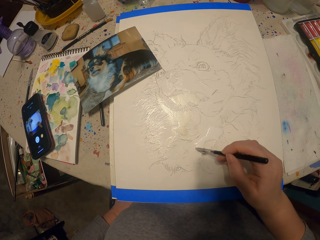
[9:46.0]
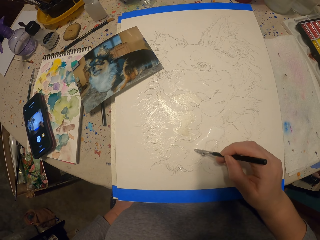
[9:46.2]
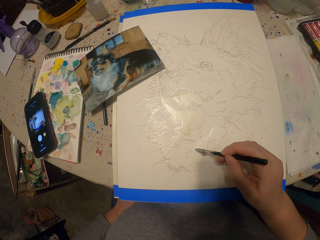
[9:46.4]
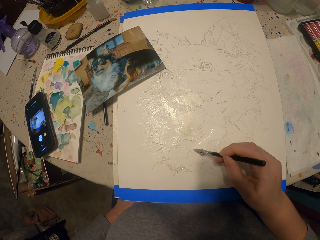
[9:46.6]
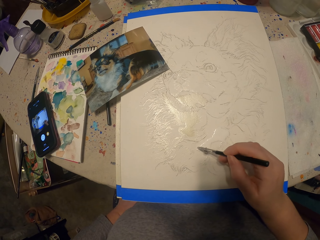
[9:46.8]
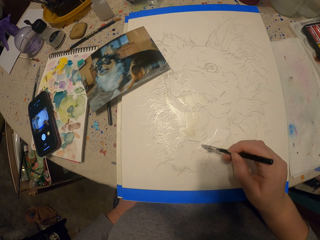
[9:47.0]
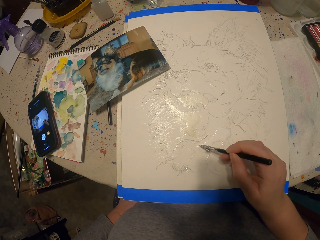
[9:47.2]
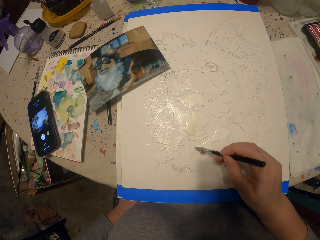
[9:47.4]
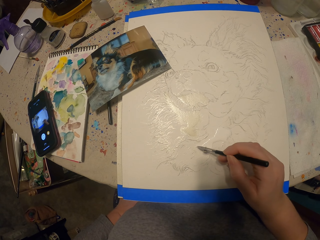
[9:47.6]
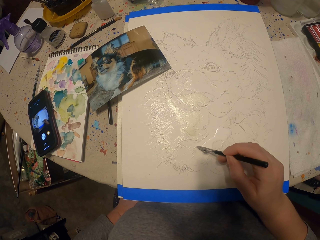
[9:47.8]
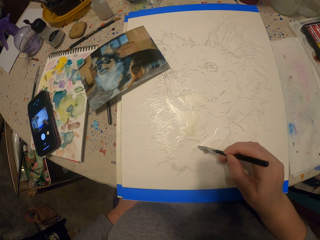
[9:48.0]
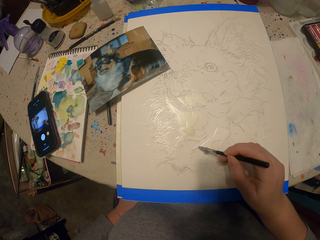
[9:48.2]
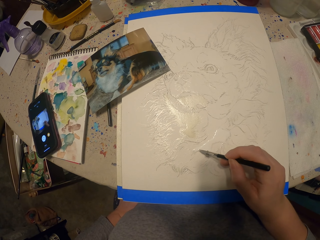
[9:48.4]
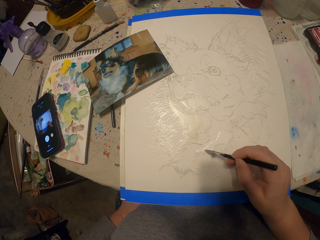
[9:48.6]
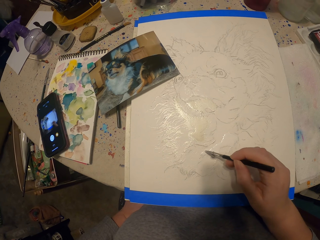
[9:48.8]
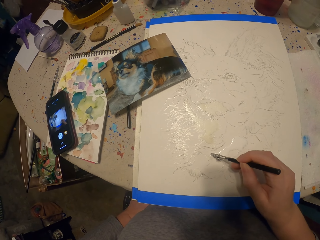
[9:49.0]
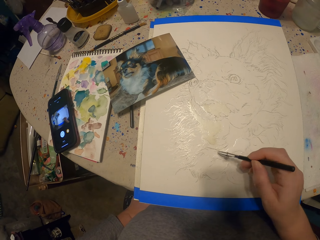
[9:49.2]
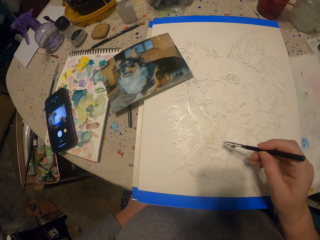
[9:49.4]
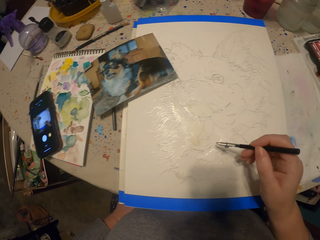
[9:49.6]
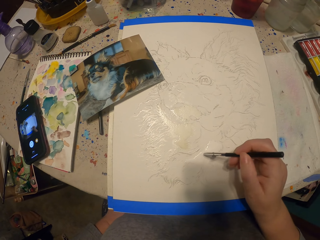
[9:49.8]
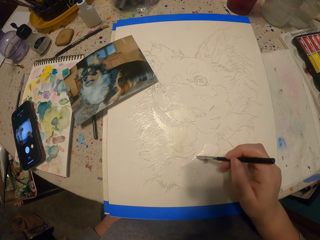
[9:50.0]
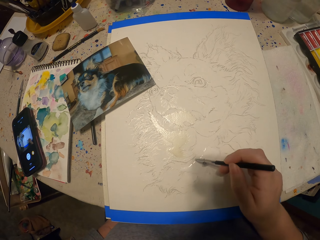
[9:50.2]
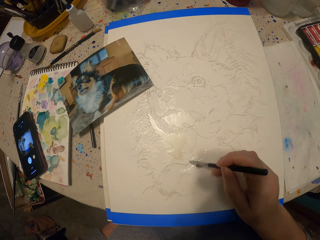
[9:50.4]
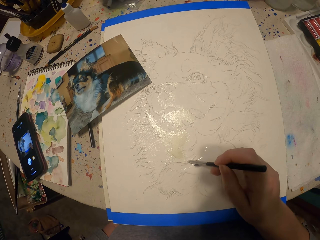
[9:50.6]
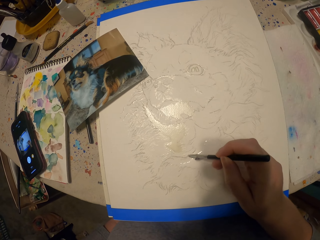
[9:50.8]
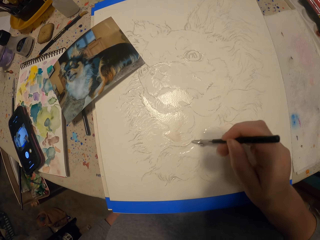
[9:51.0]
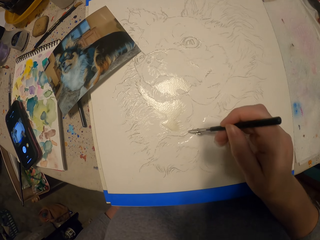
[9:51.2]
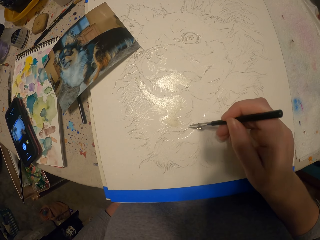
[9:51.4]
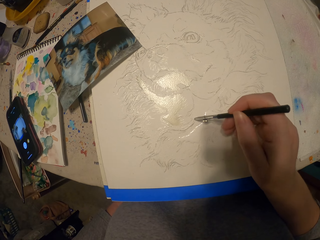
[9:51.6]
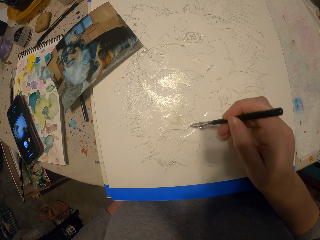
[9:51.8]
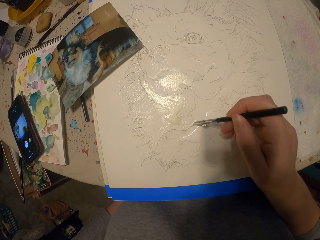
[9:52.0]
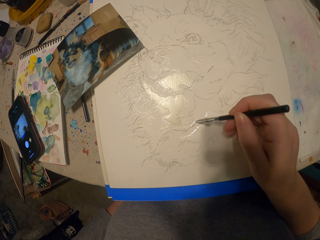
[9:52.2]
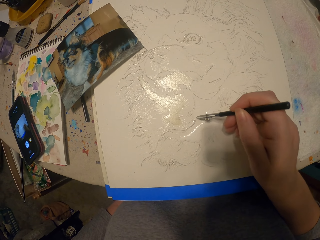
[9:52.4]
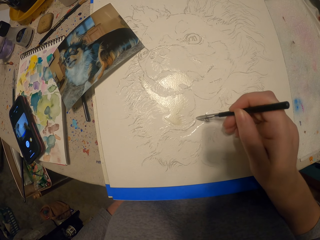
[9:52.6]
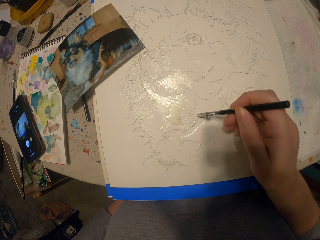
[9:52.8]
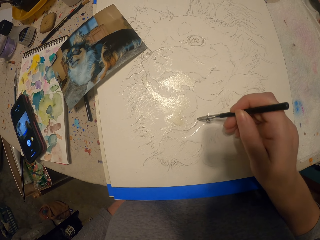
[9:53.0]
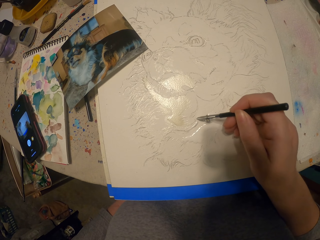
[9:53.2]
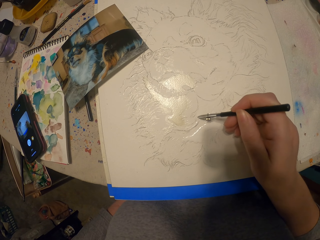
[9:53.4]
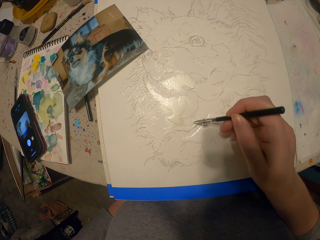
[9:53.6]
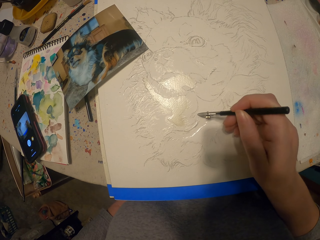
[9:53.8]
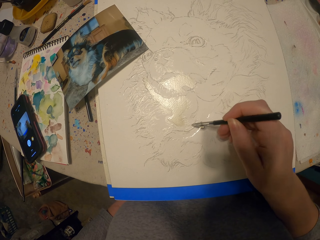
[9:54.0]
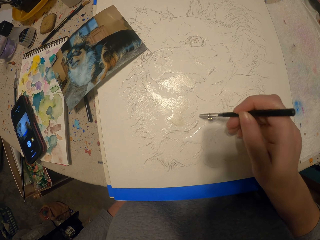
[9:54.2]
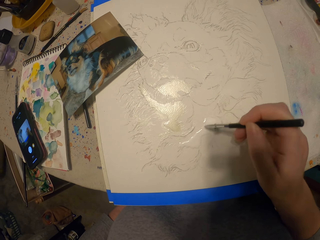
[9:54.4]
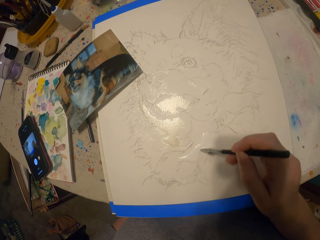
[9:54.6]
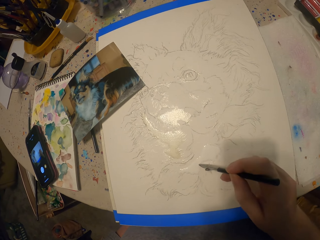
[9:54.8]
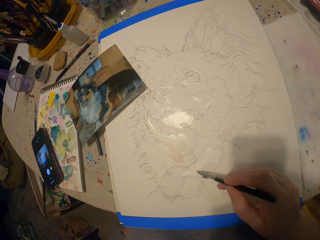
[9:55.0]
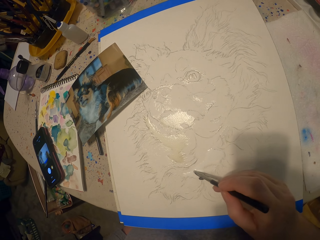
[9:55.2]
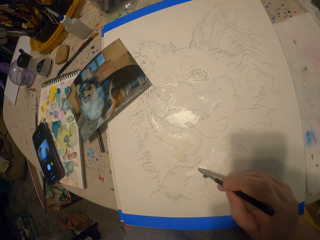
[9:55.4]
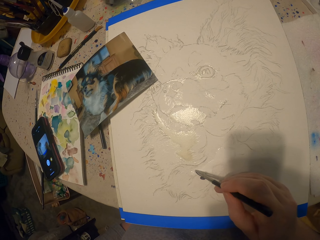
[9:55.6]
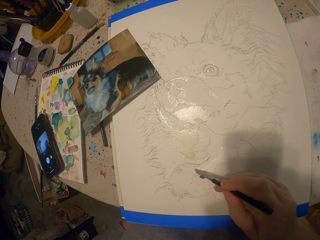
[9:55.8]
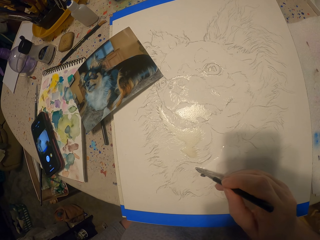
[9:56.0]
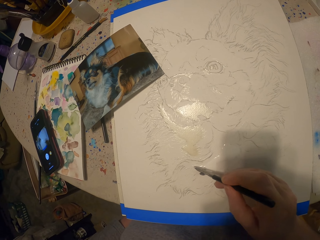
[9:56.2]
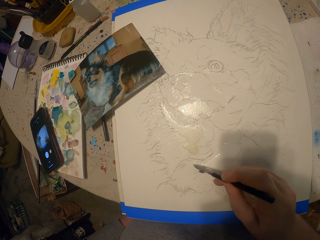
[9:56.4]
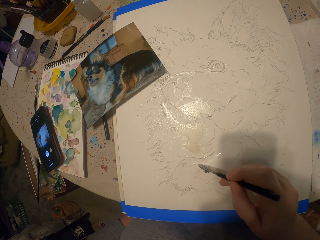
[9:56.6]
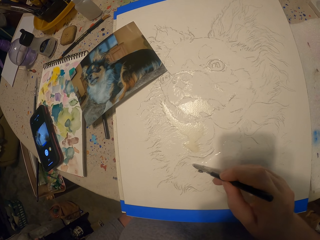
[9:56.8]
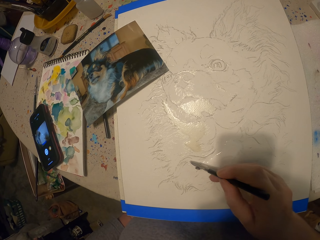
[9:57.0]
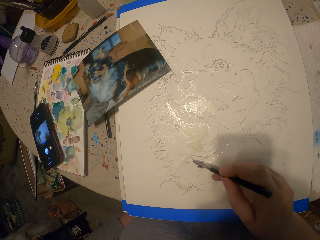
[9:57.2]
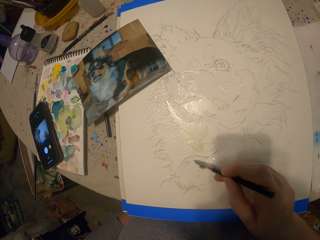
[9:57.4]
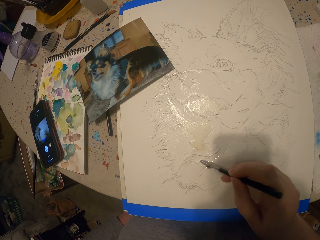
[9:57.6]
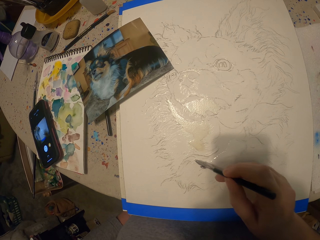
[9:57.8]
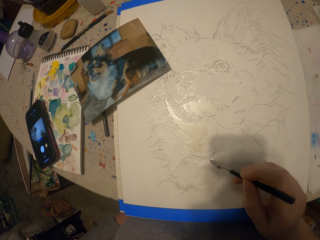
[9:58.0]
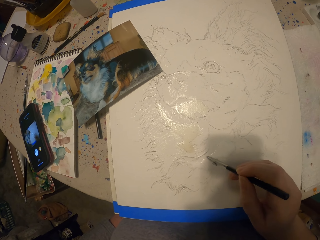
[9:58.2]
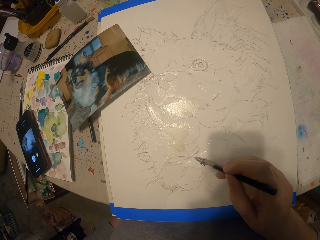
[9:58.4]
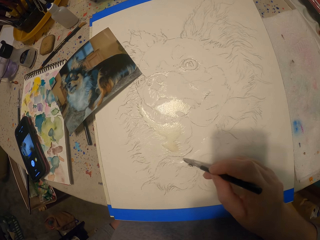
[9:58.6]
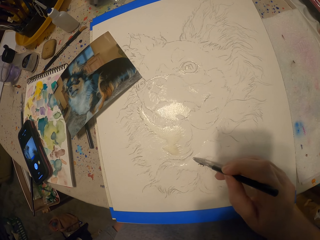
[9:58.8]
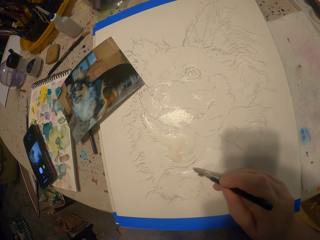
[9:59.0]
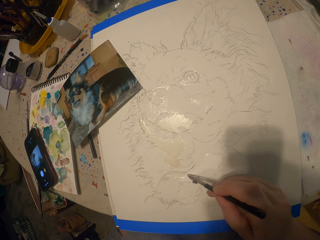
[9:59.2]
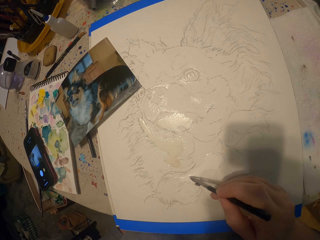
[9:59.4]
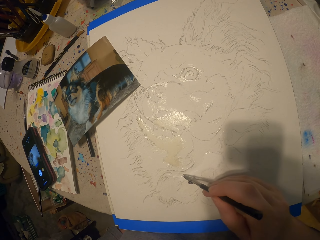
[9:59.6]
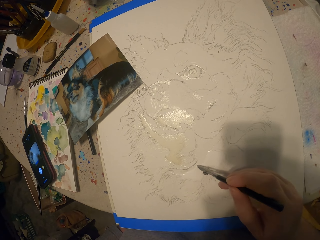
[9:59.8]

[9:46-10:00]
The camera wearer moves the painting pencil away from the picture. They paint the picture. They move the painting pencil away from the picture. They paint the picture.

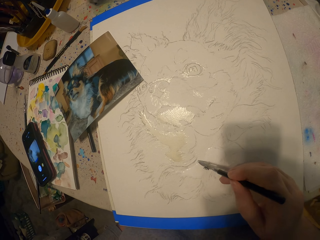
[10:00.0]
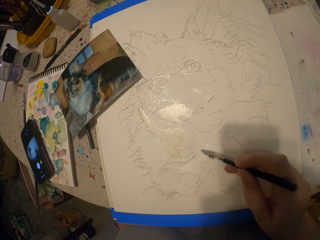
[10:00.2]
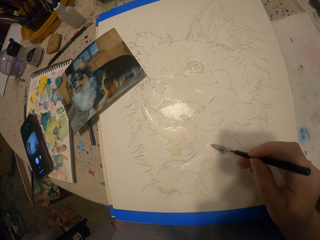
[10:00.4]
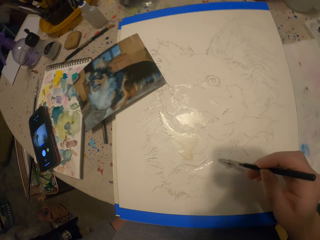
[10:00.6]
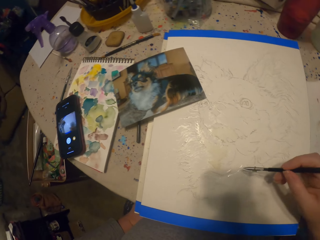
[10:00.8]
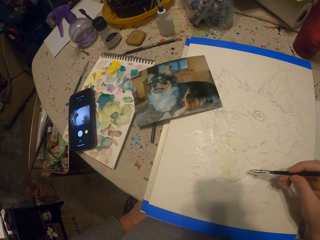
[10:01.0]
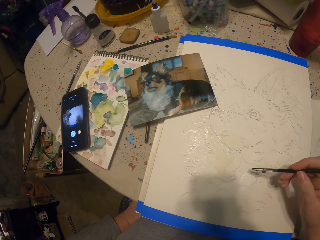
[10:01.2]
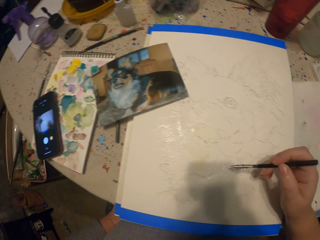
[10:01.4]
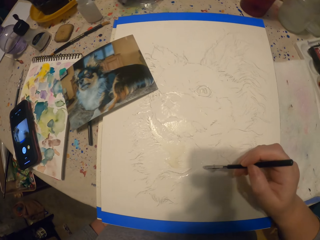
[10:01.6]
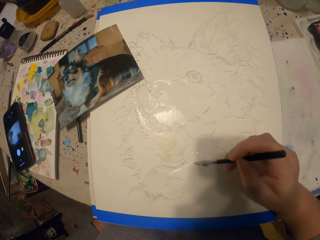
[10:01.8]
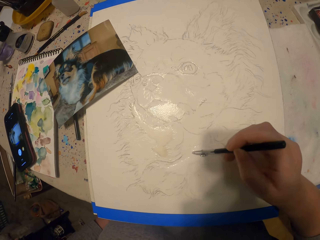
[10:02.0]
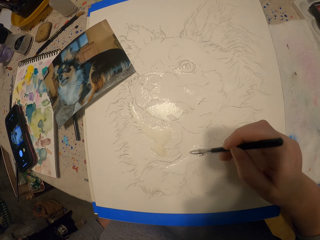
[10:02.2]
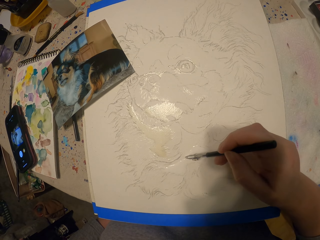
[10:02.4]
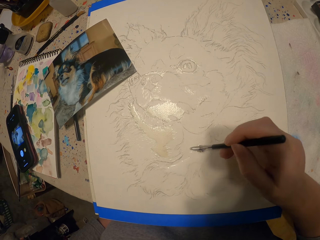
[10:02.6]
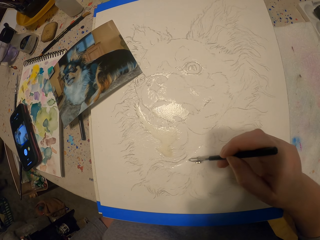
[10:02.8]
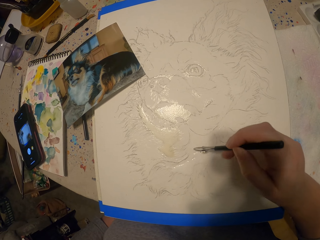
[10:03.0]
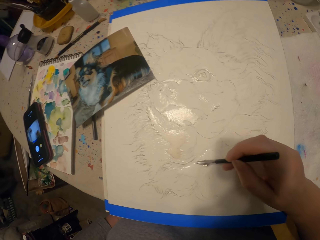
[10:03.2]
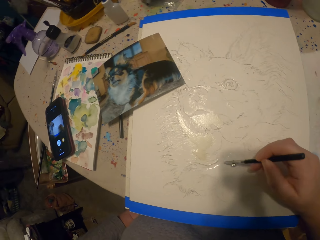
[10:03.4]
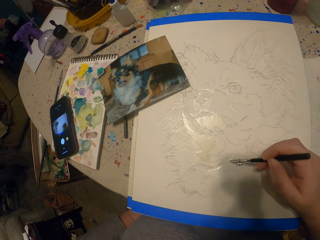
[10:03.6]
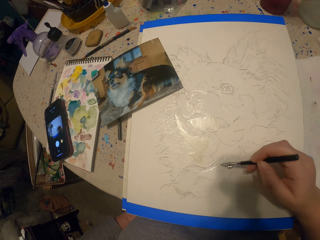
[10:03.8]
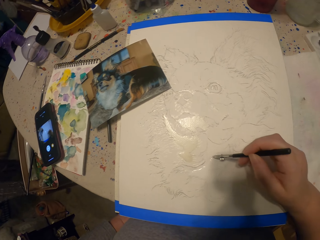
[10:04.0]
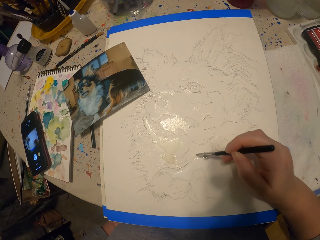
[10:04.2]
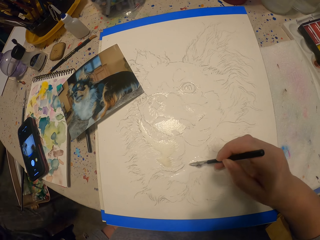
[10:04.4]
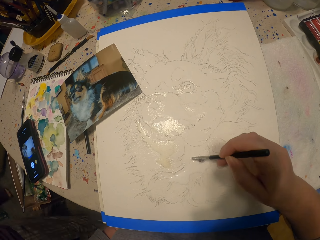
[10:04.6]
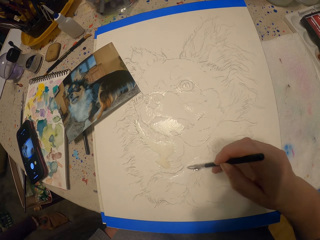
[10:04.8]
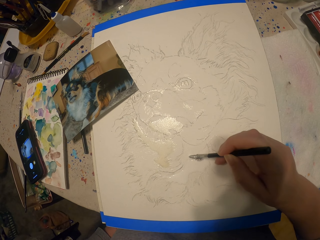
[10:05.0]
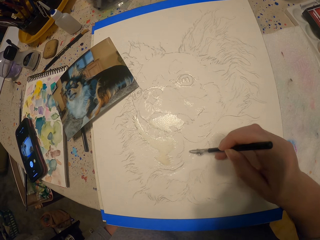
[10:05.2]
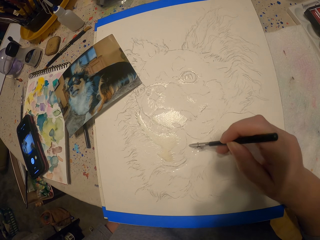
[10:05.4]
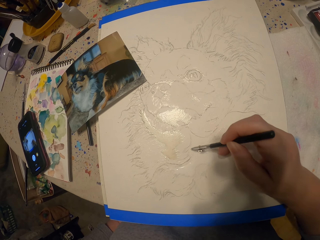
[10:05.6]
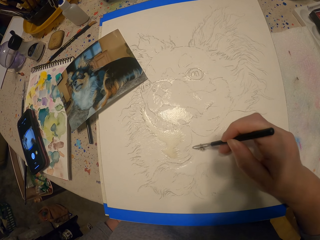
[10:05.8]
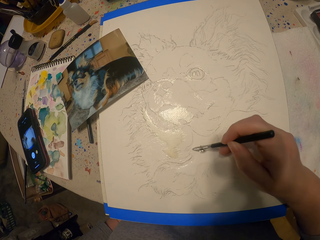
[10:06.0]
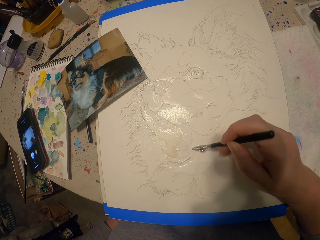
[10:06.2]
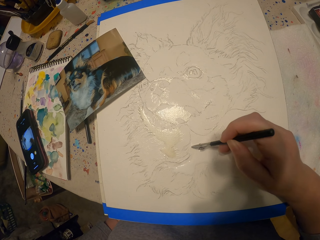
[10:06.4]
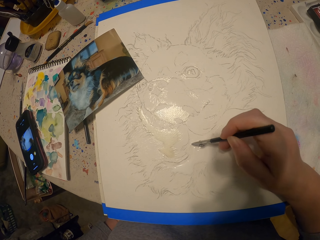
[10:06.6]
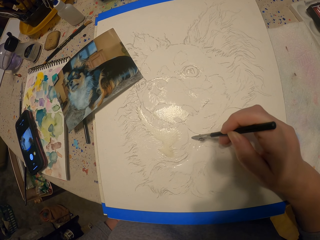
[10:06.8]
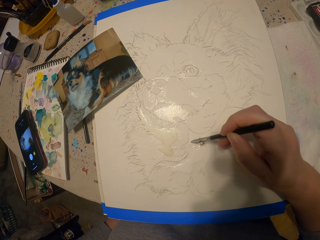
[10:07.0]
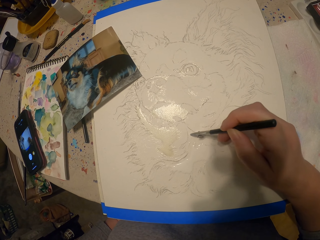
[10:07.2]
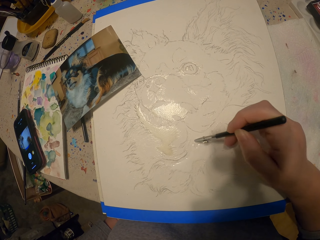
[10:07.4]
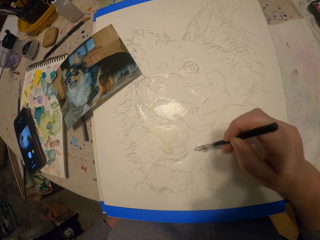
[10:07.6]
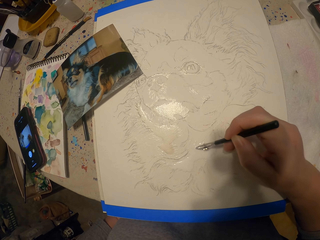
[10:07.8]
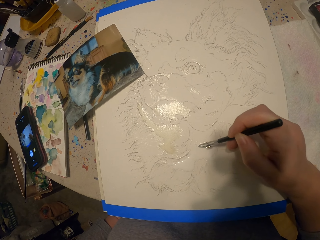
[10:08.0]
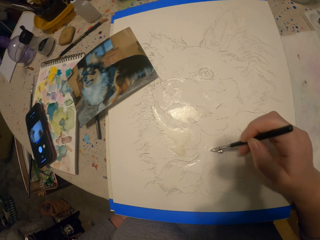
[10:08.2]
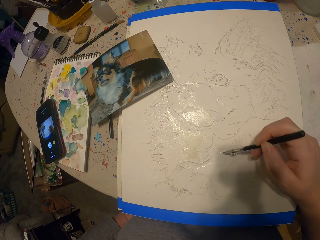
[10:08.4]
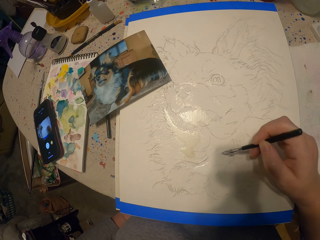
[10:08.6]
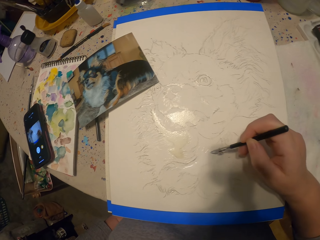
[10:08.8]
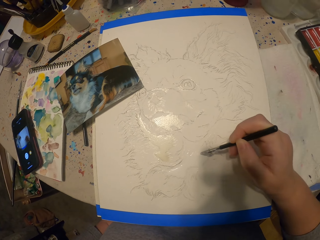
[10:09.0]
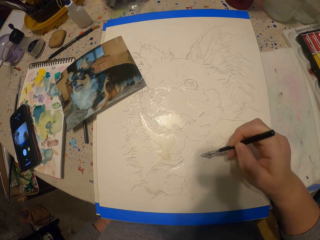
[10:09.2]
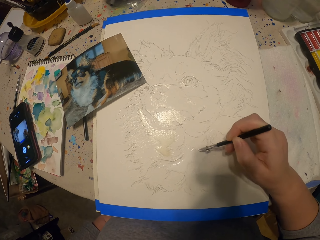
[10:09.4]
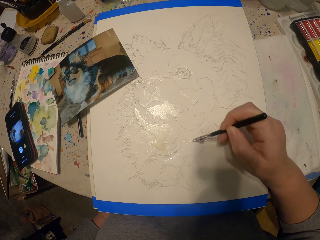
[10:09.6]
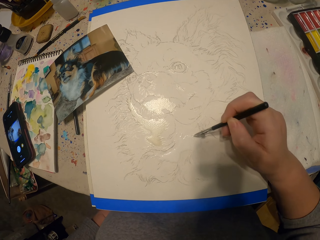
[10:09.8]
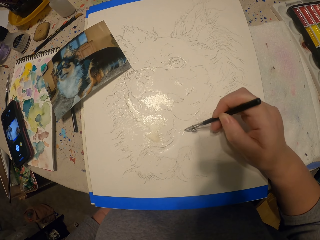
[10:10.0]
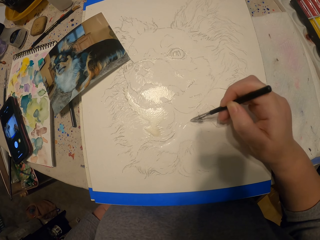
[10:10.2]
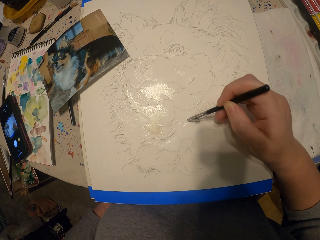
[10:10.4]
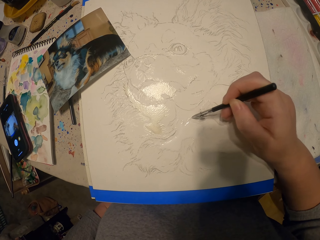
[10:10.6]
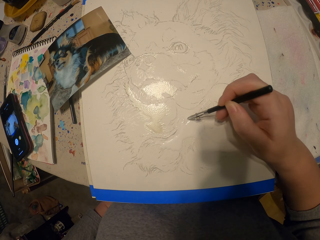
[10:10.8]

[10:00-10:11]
The camera wearer moves the painting pencil away from the picture. They paint the picture. They move the painting pencil away from the picture. They paint the picture. A man moves around.
